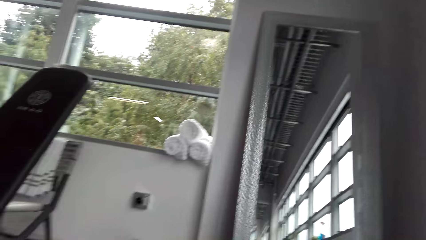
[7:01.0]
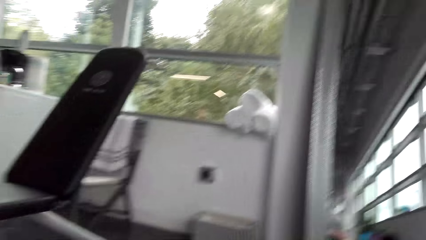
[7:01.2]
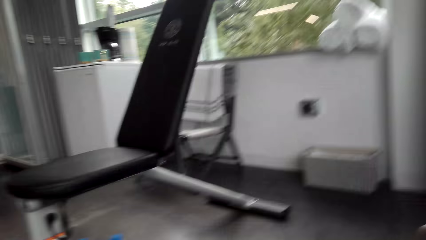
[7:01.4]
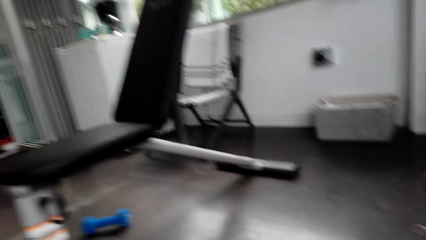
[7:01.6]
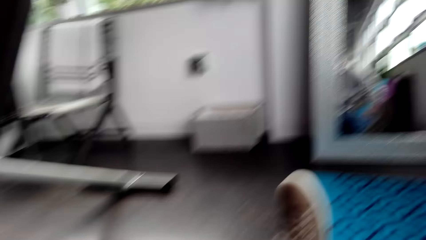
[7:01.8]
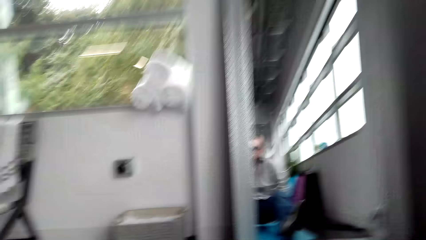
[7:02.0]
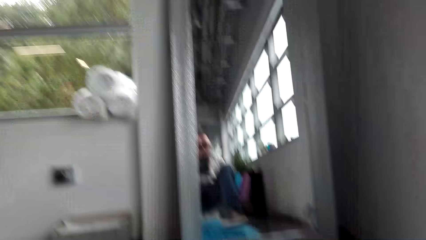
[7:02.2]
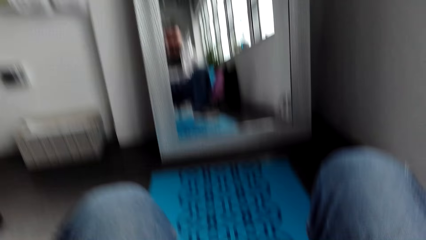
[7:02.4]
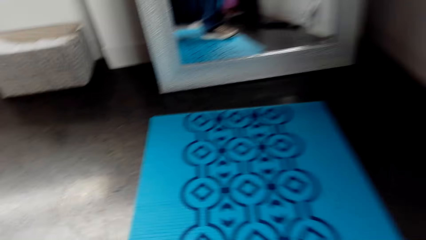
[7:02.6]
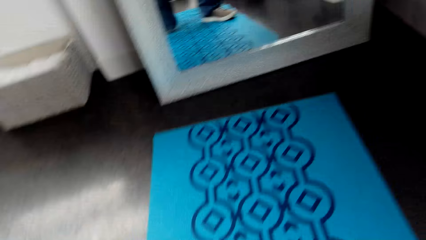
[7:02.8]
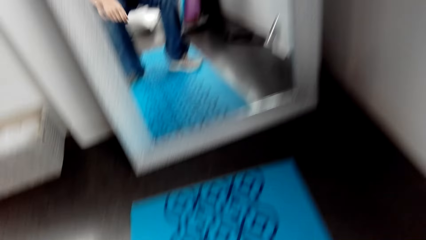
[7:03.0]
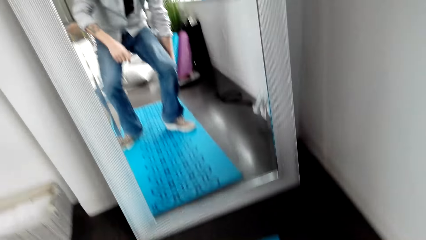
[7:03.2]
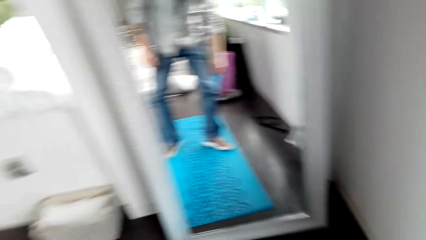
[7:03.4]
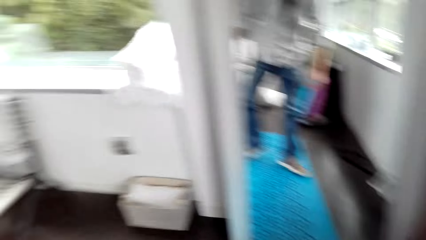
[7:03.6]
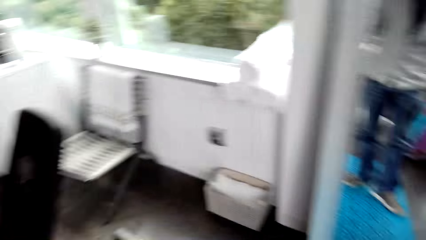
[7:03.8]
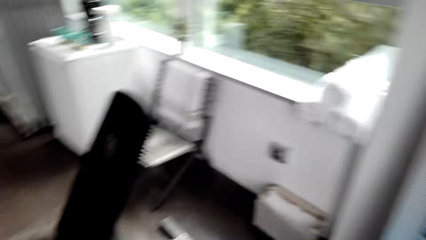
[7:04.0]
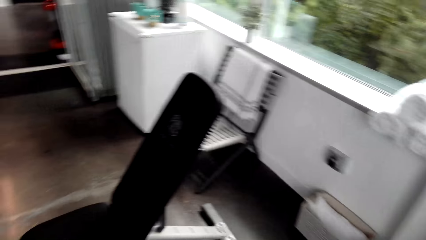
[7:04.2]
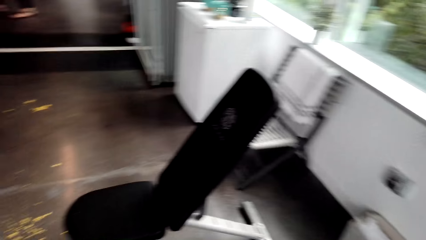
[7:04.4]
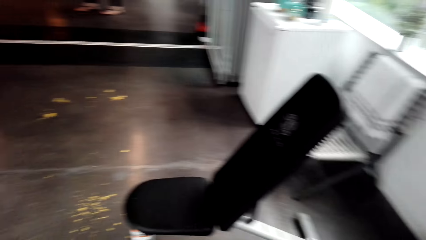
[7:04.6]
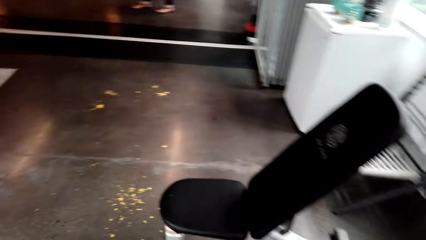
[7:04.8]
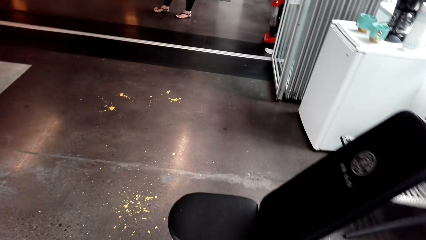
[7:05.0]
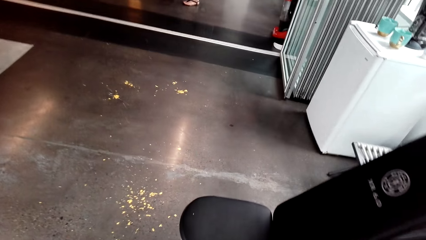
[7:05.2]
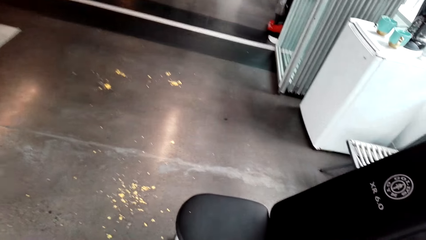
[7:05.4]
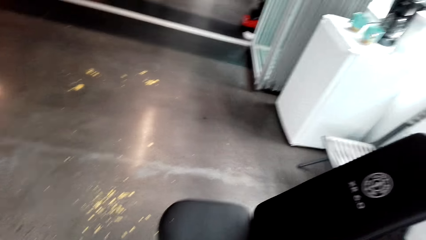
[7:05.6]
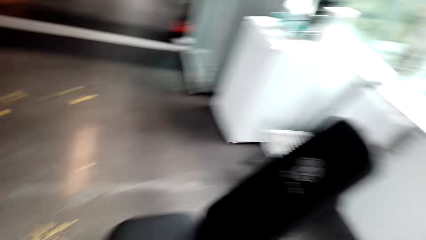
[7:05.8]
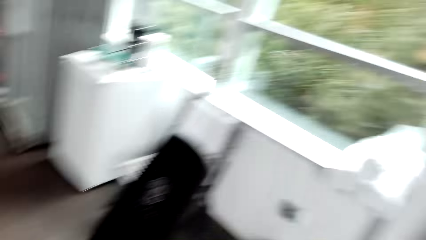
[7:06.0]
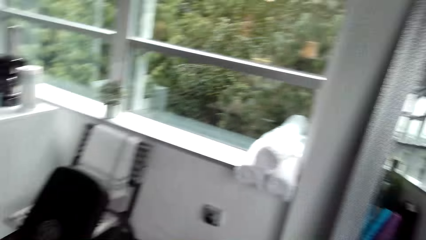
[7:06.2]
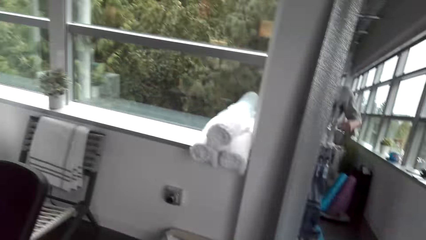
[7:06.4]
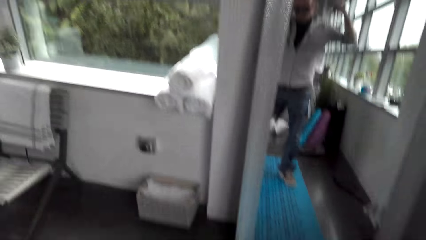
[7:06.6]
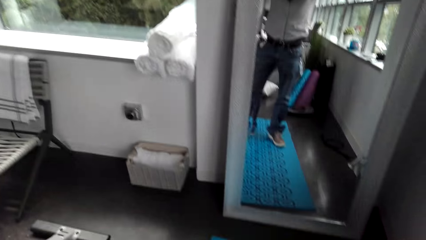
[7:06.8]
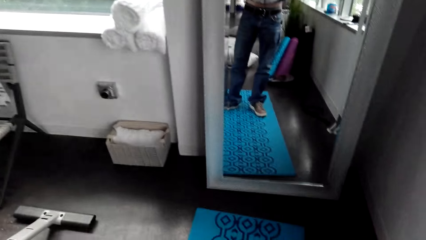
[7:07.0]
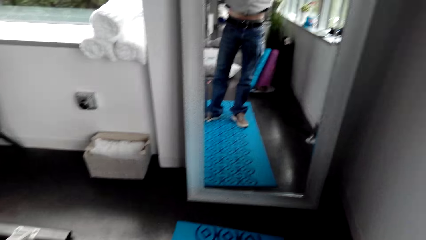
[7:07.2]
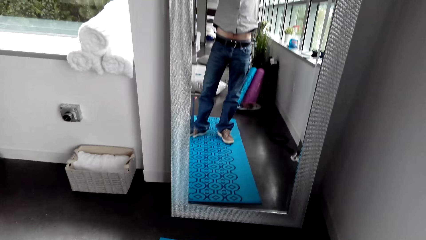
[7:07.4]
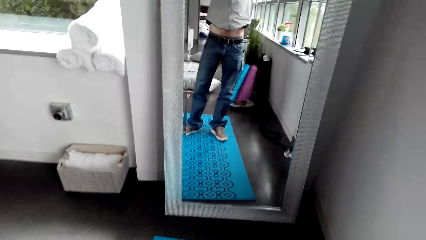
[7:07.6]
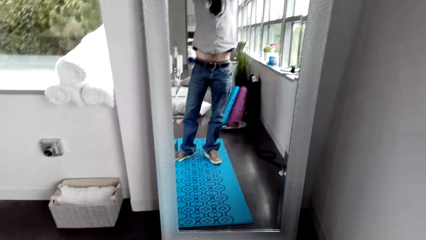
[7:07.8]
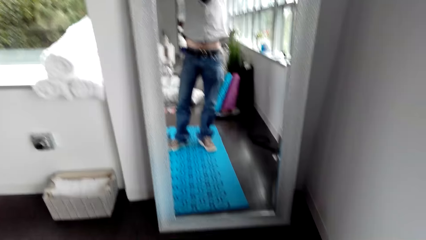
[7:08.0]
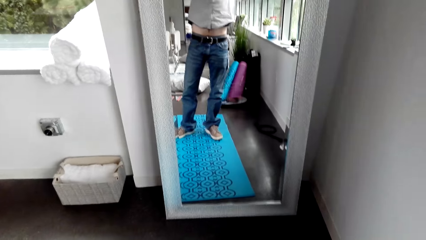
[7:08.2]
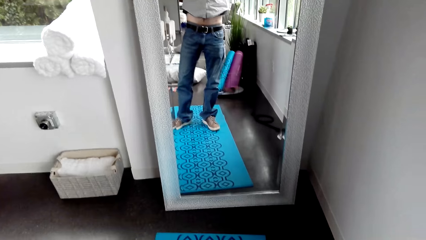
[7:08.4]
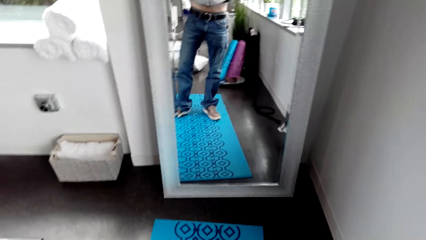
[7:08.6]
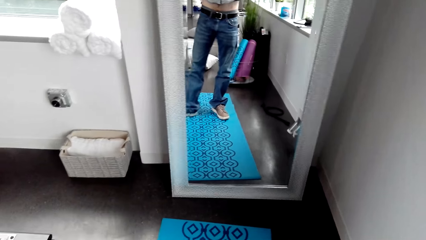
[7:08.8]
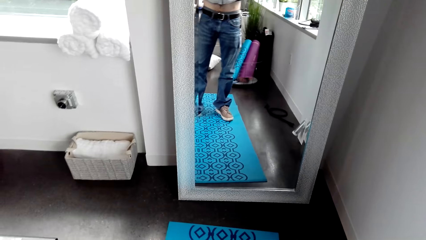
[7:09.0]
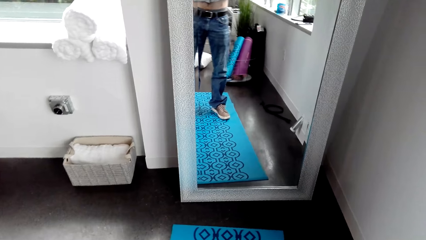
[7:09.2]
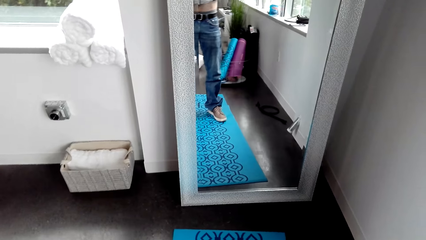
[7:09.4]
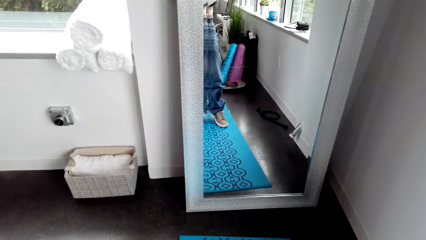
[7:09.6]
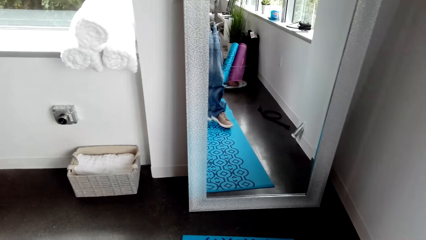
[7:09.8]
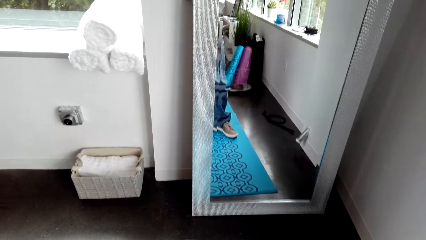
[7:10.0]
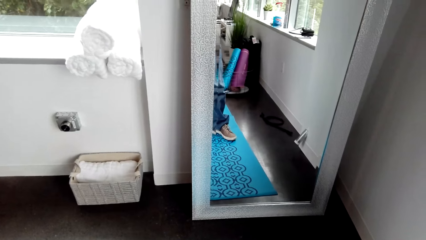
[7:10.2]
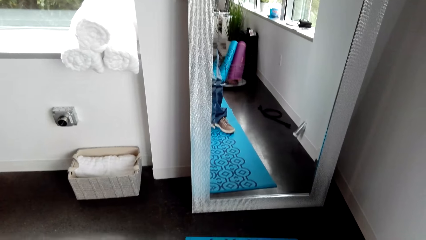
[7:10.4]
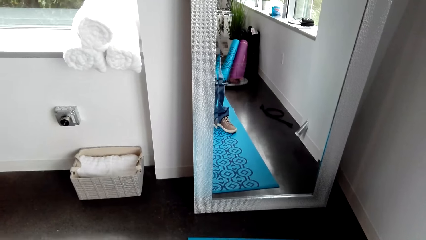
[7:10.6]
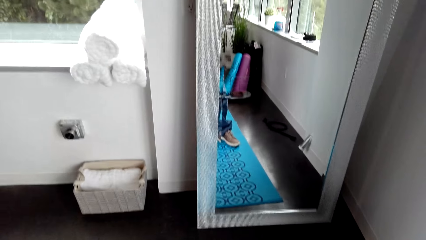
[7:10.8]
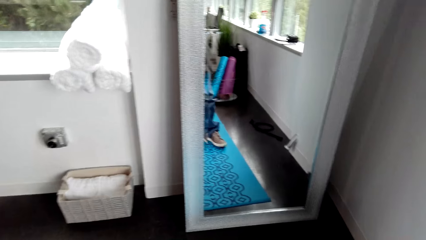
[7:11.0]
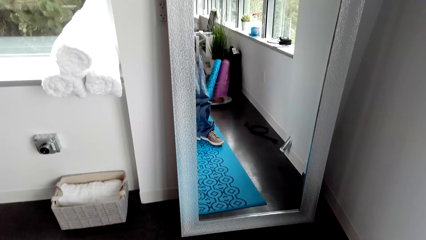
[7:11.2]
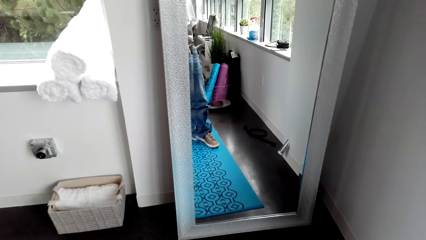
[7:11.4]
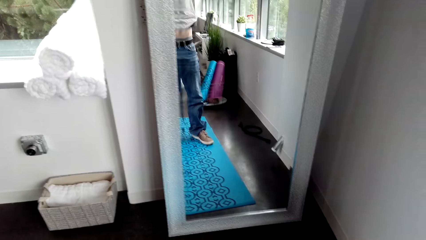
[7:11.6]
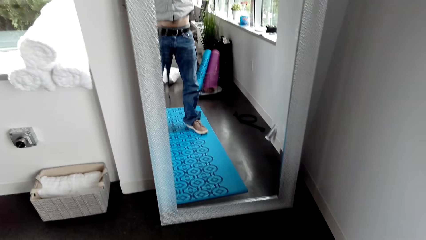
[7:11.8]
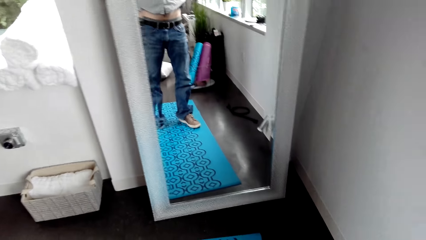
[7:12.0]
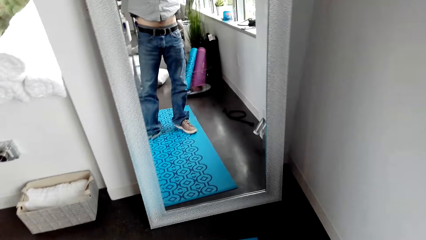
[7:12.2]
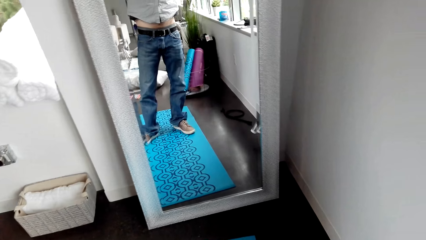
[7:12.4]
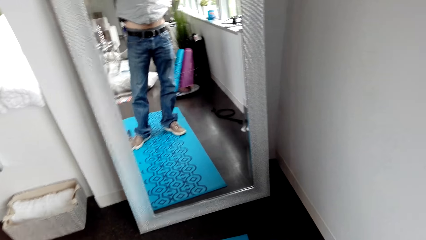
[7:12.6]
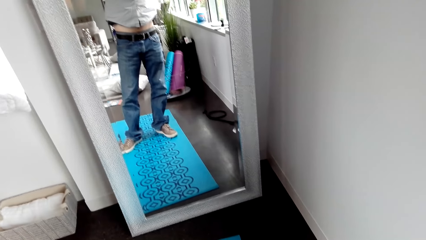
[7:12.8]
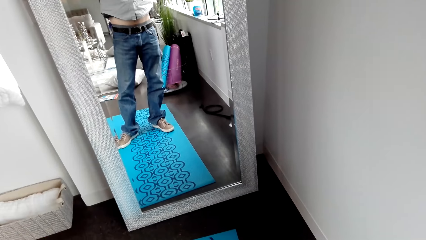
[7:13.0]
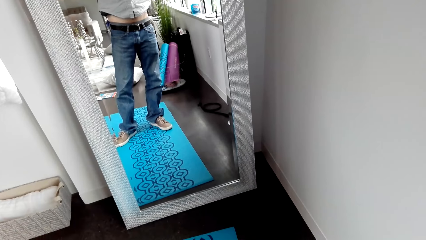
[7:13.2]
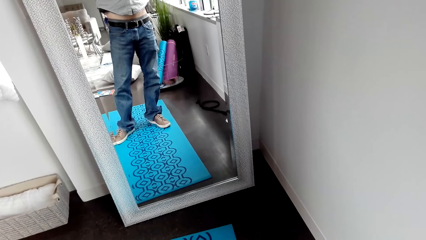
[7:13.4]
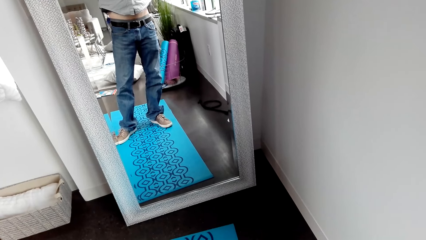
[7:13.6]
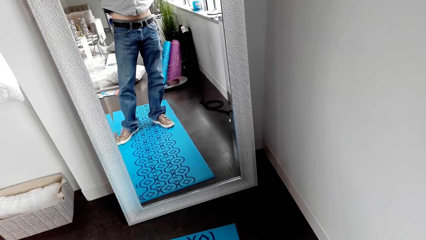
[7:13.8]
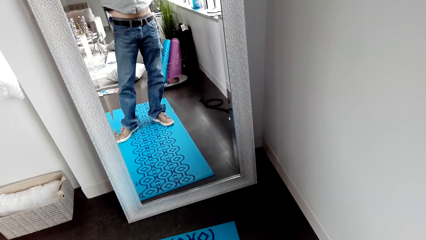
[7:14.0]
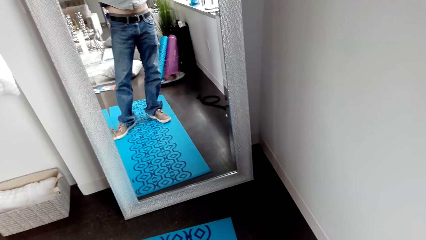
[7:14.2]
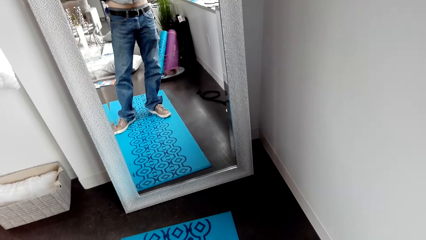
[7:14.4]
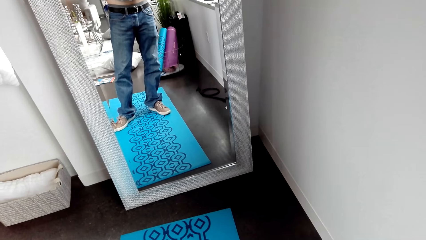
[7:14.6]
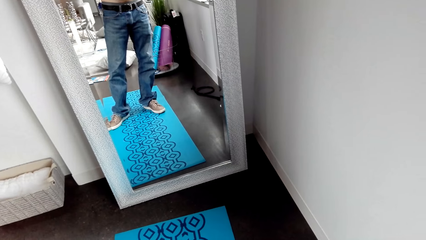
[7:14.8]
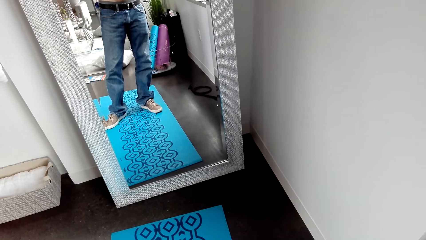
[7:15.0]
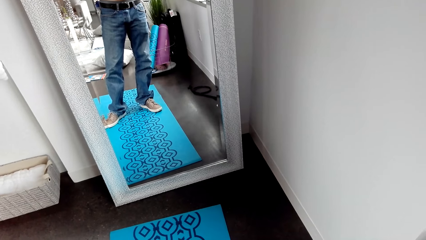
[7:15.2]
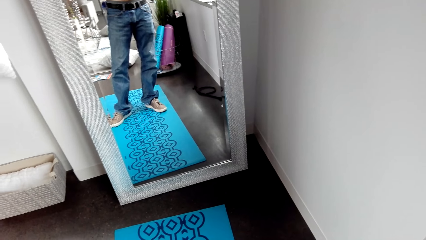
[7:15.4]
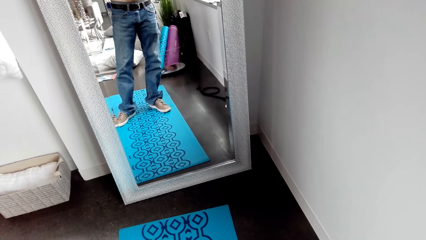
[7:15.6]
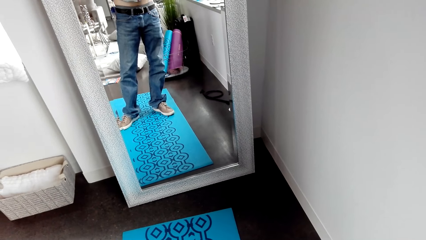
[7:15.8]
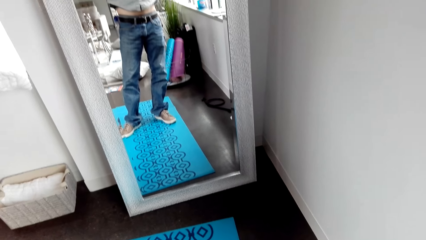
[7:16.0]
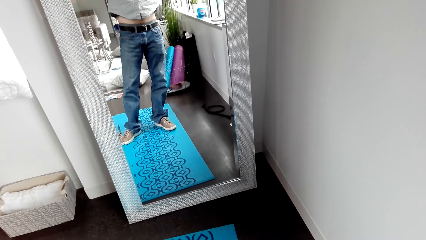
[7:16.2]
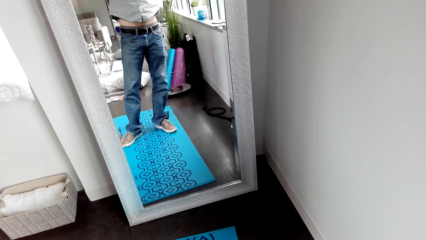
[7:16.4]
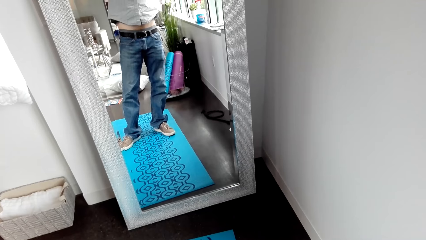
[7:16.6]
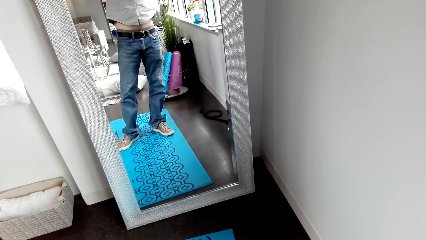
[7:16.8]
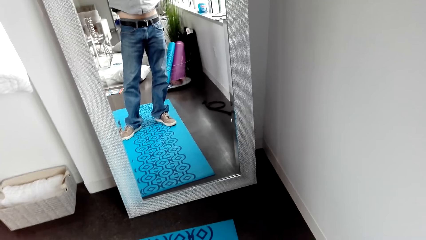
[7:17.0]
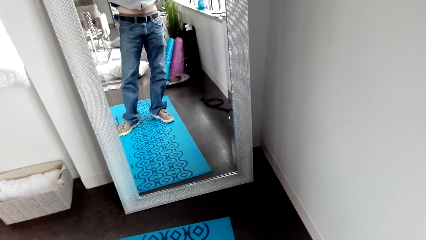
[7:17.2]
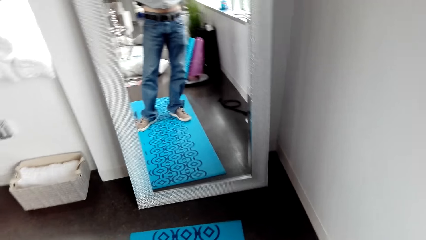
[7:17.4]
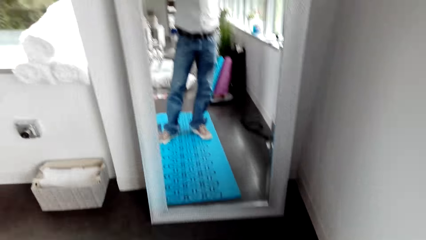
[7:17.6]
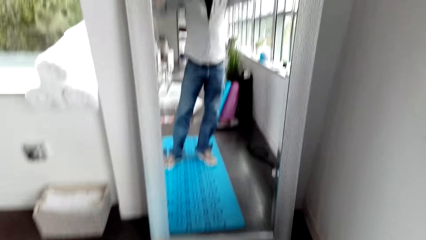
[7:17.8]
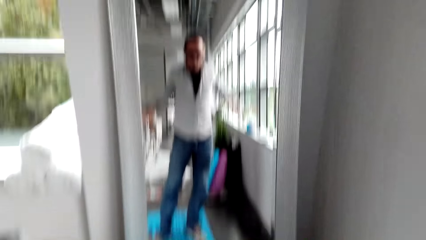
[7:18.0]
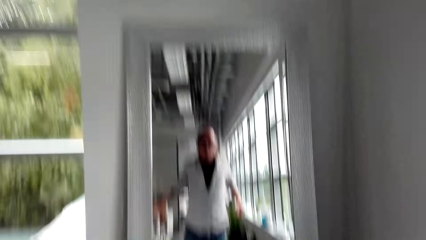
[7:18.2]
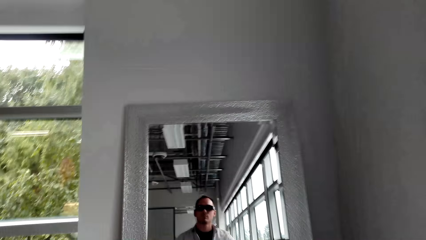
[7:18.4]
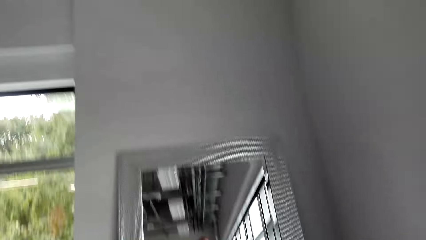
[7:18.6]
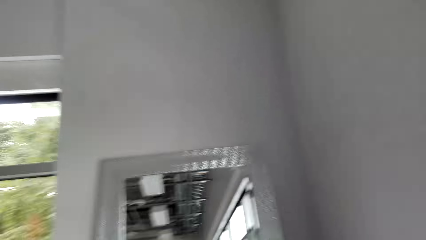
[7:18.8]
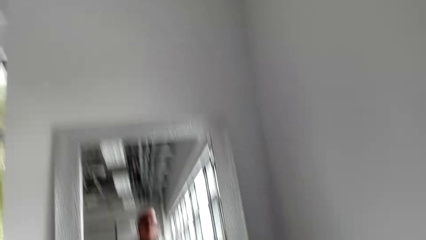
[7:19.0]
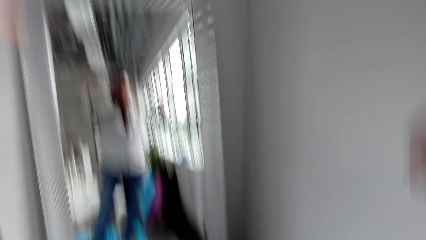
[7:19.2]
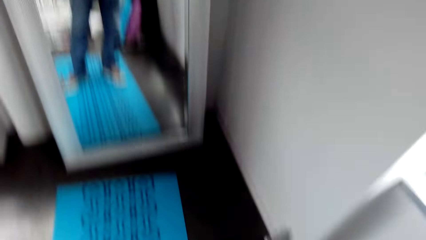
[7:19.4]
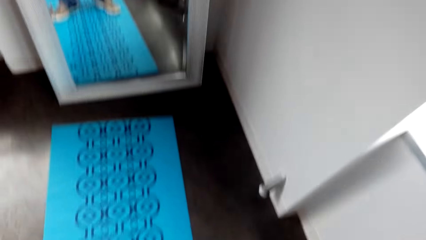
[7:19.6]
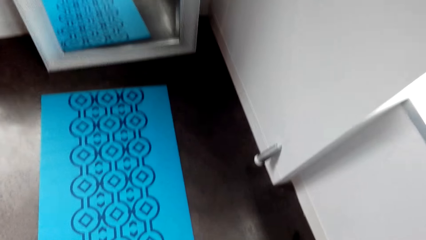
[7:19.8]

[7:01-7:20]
The camera wearer looks around. They stand. They look around. They look in the mirror.
